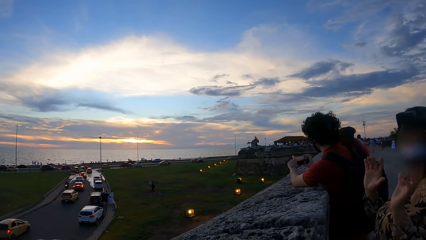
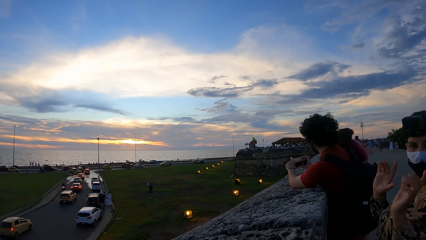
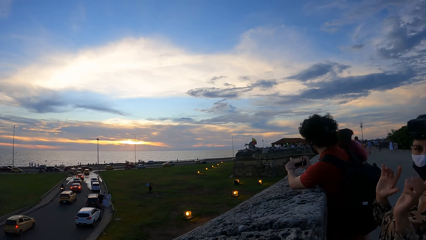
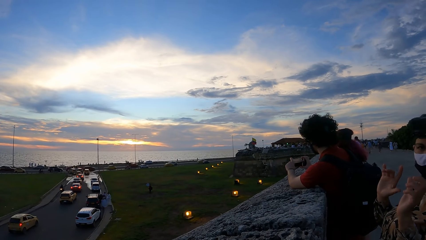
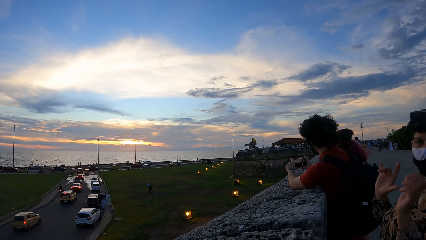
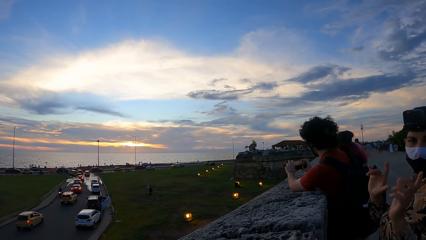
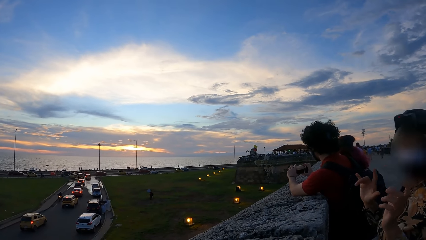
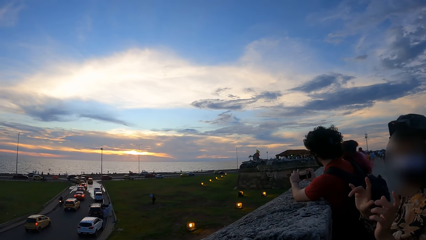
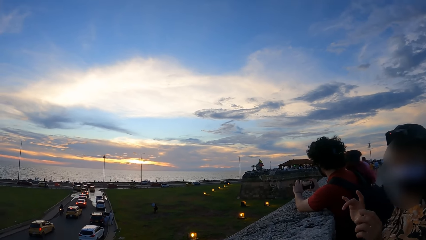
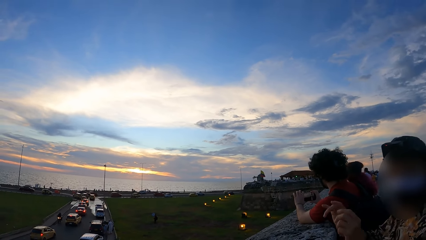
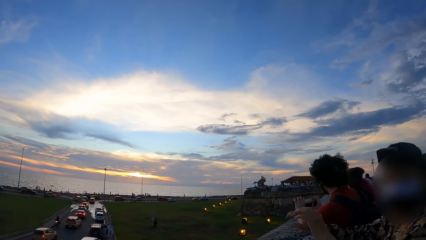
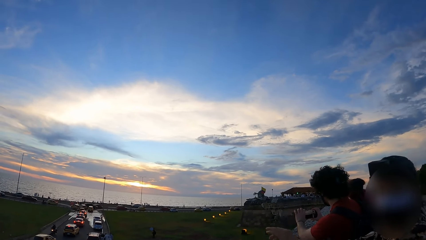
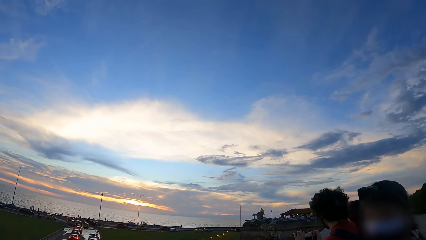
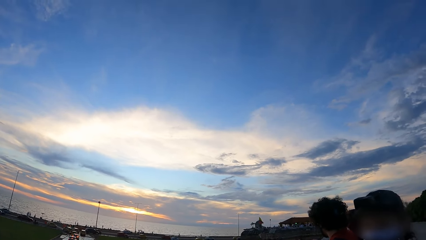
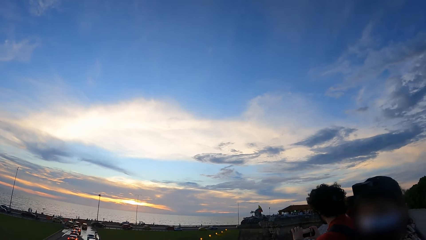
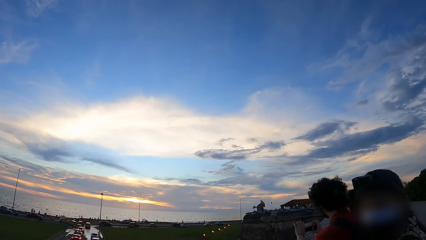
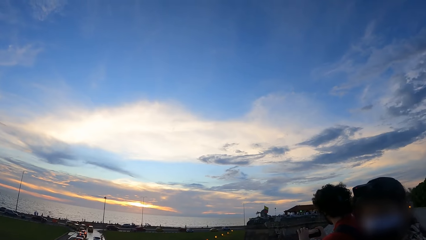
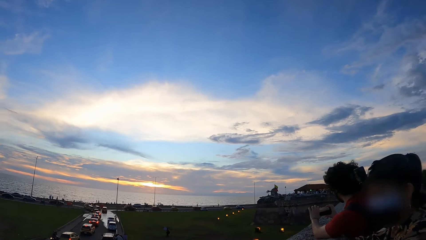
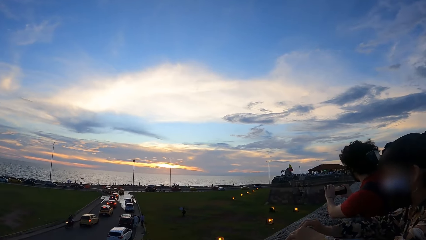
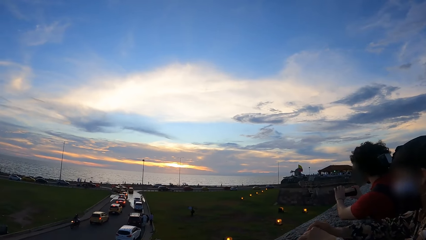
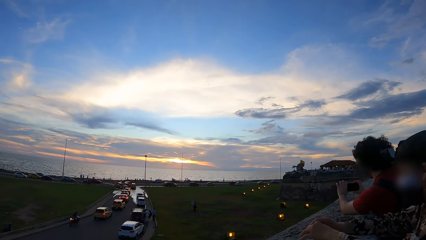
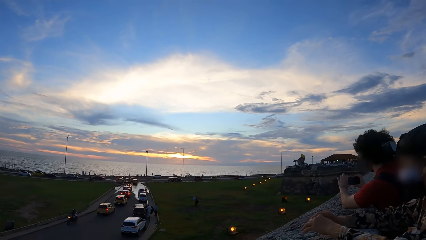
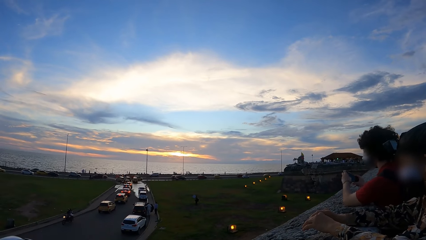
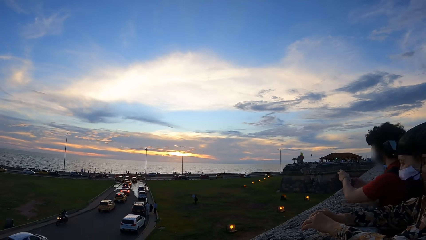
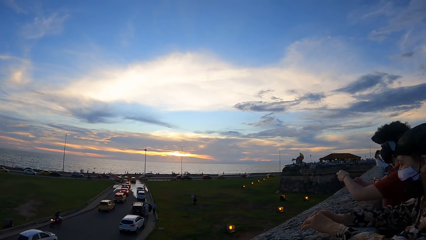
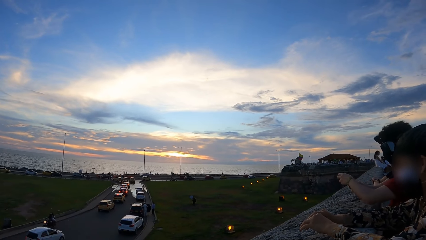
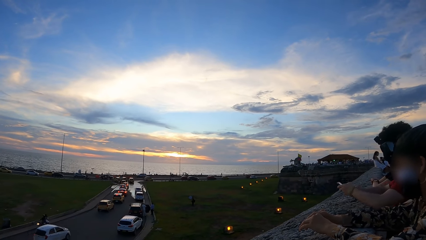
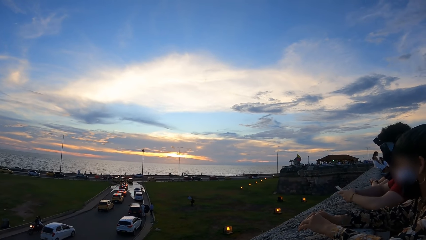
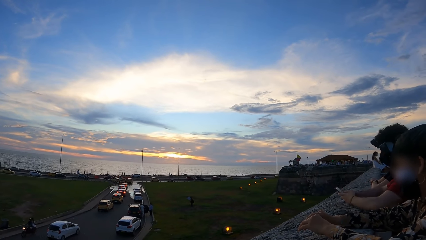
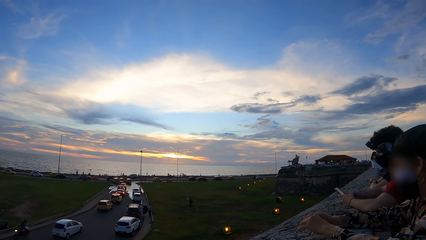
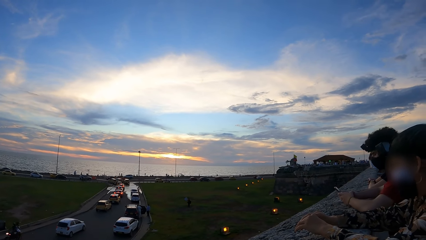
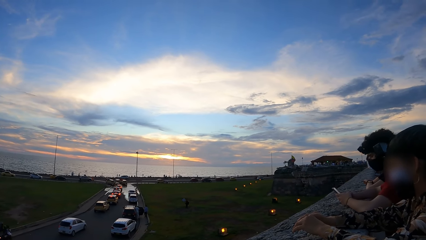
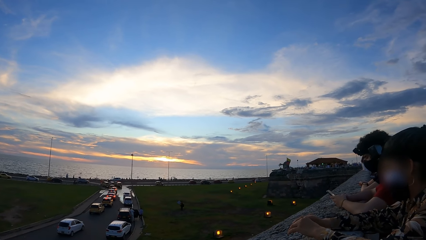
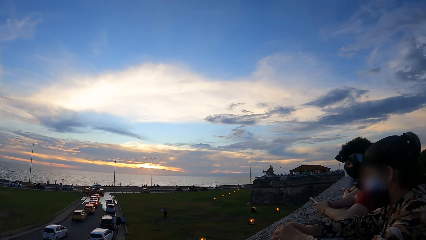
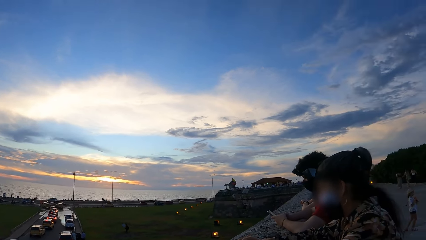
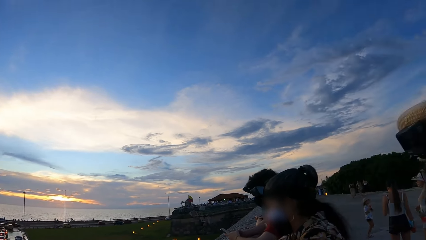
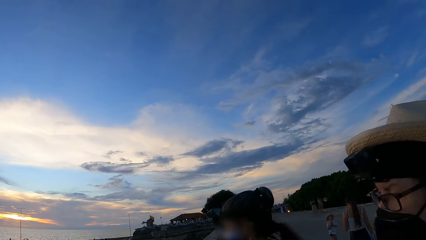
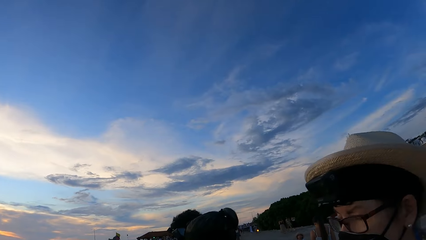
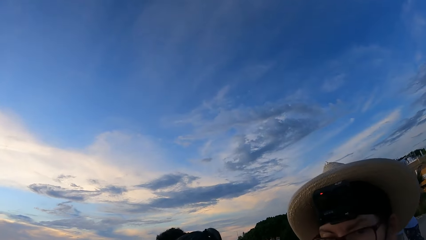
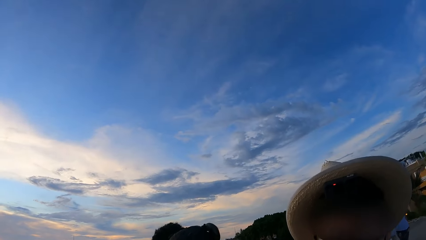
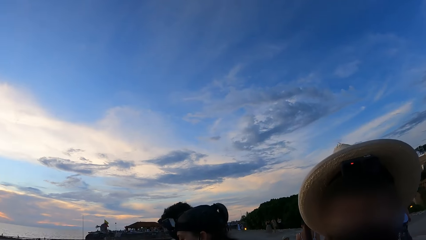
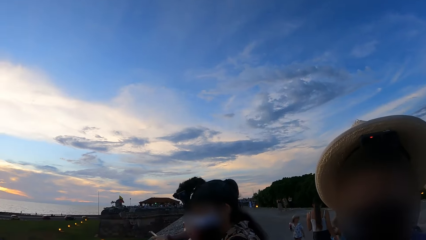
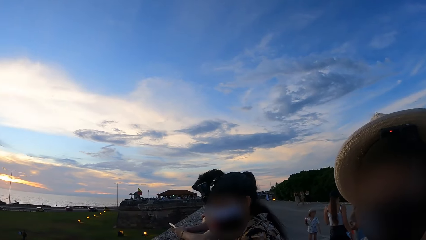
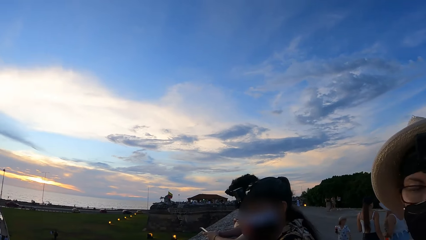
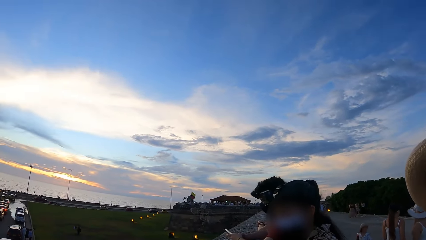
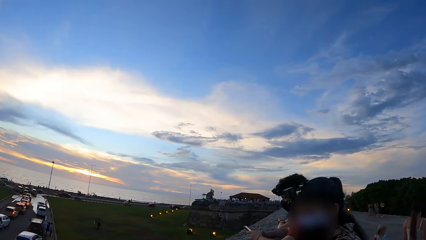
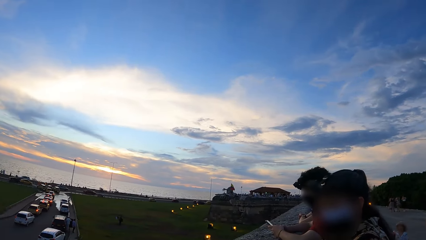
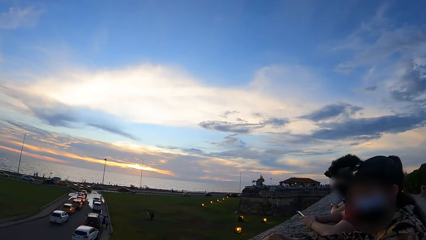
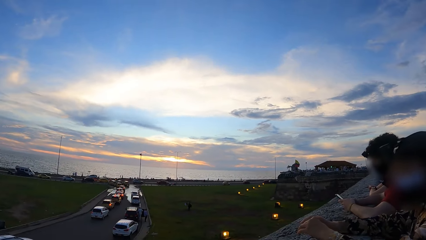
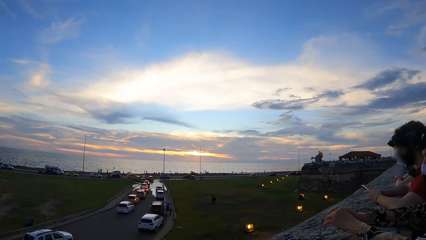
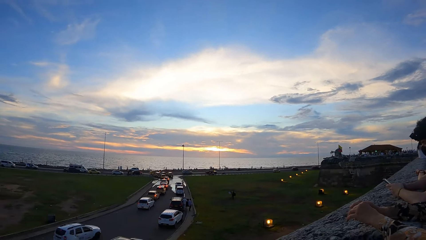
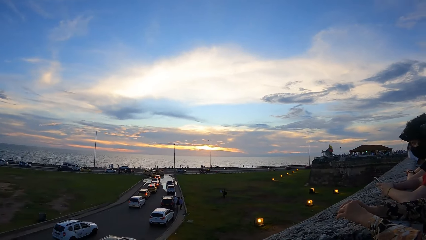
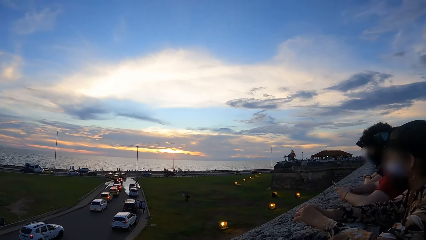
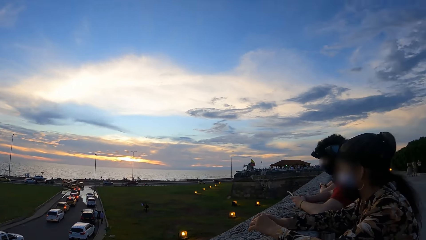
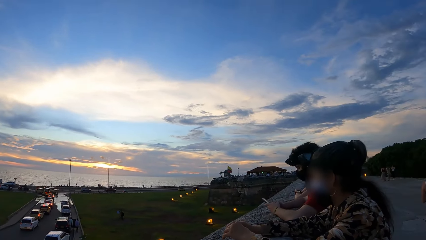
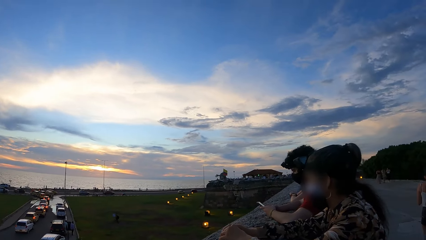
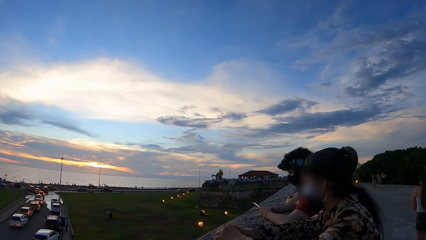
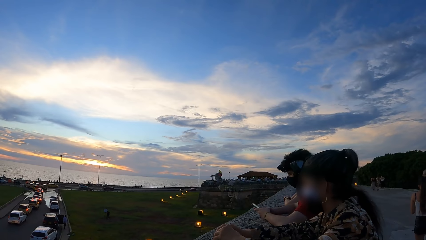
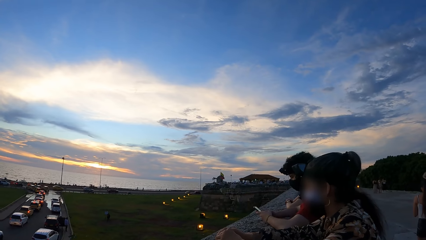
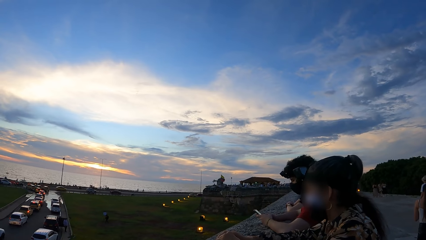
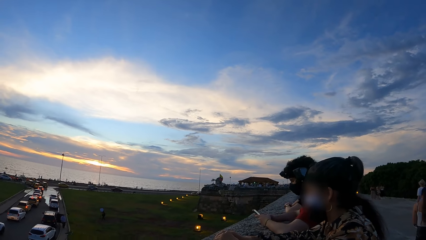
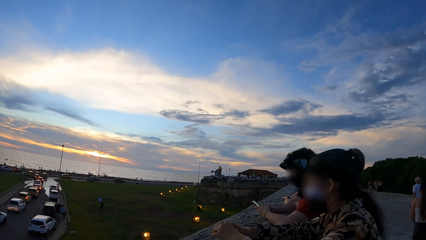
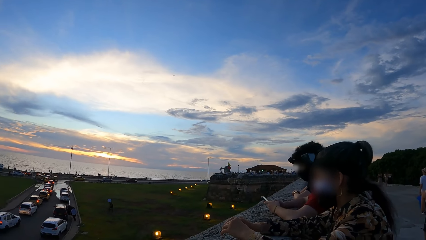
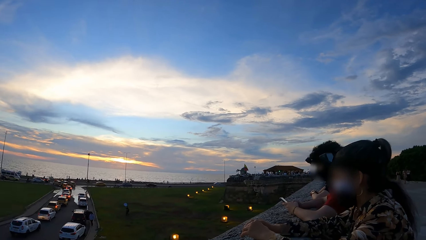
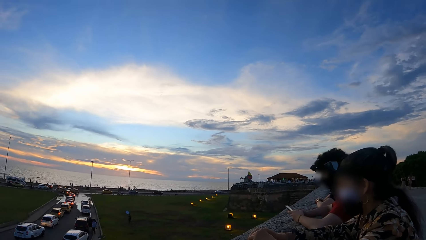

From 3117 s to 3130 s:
The camera wearer looks around.
